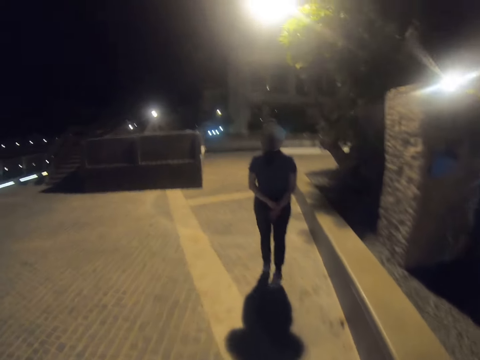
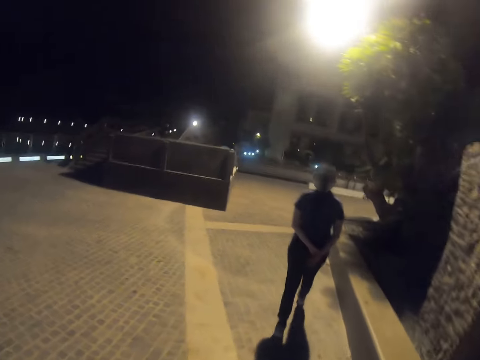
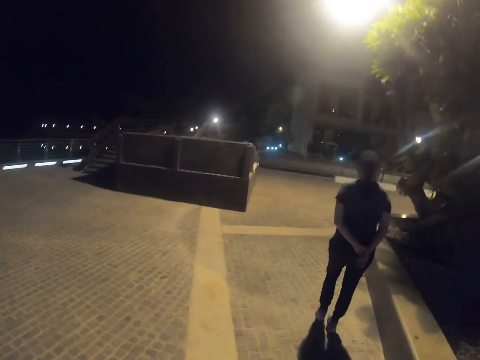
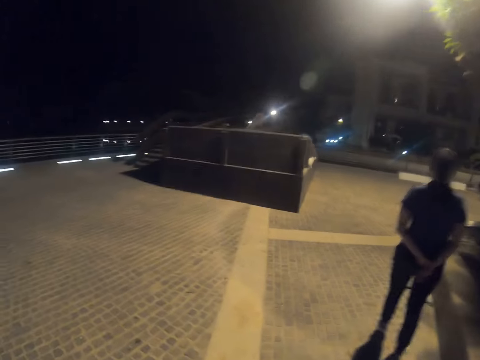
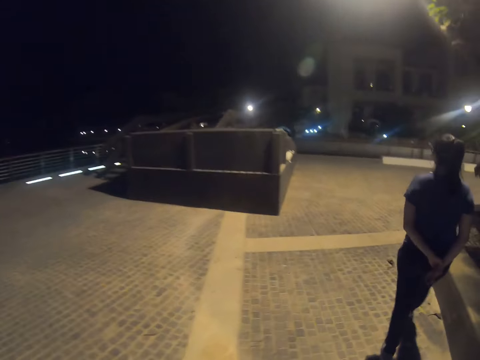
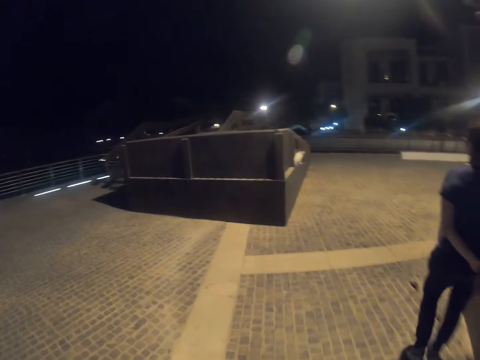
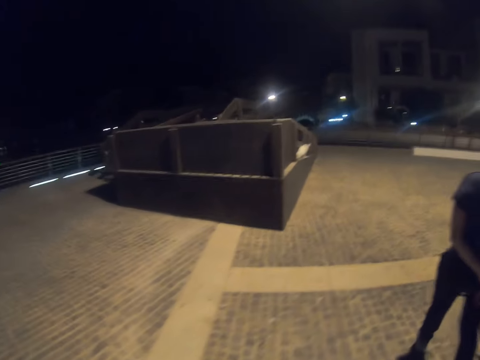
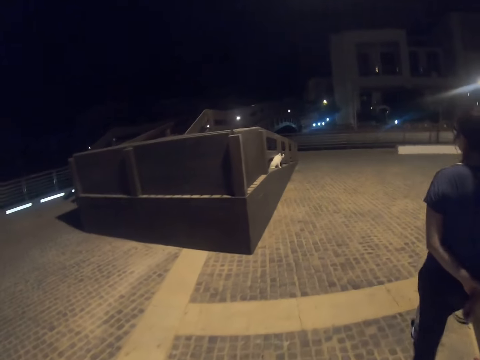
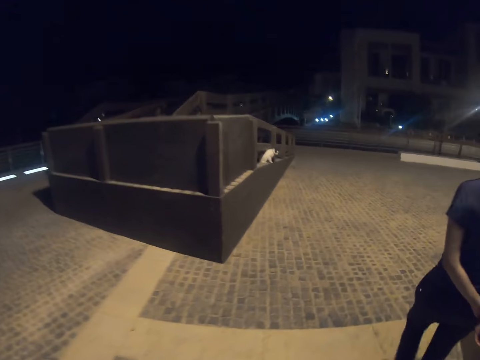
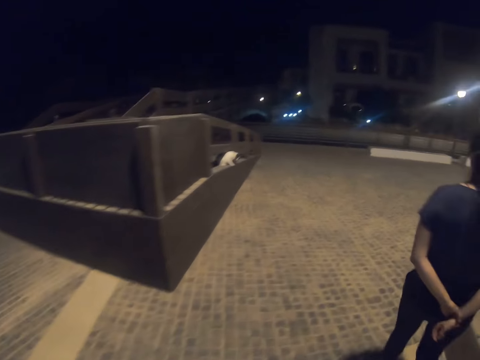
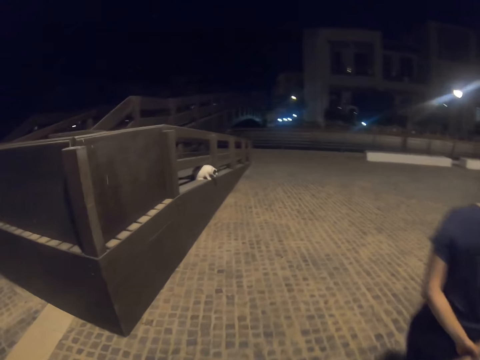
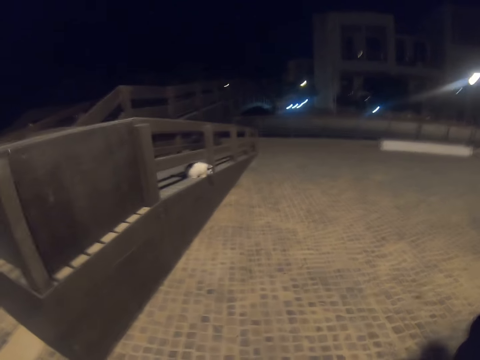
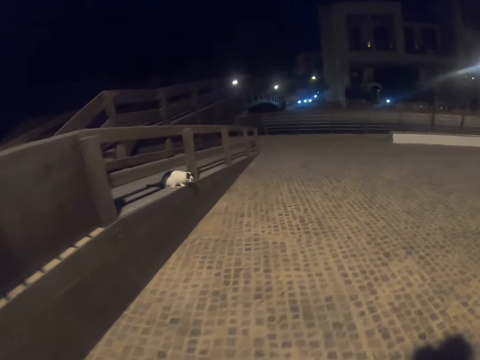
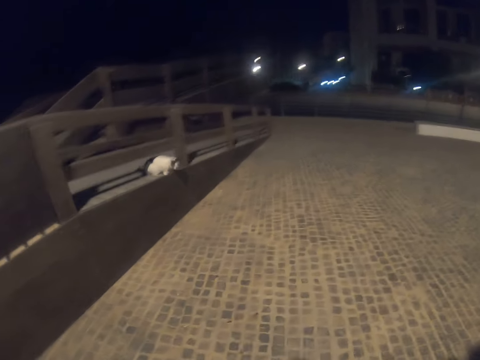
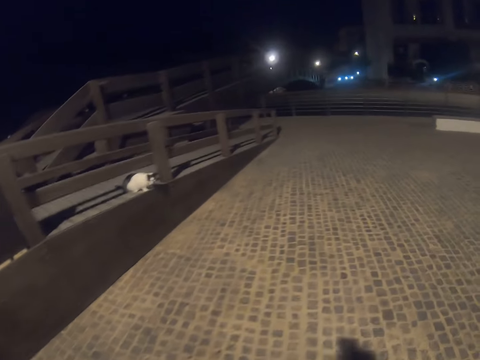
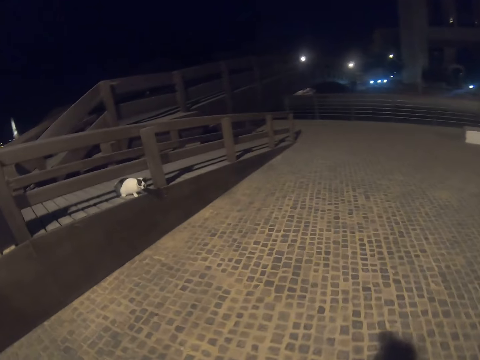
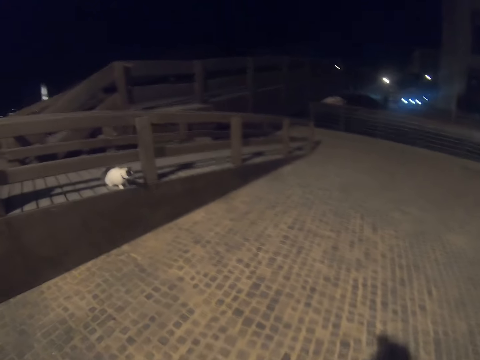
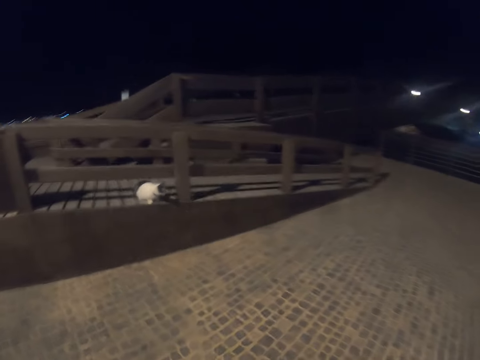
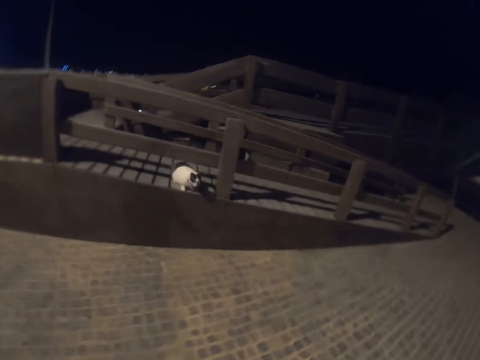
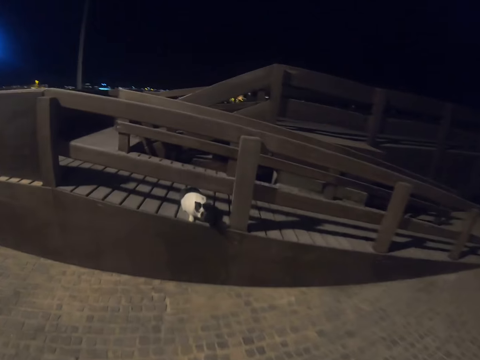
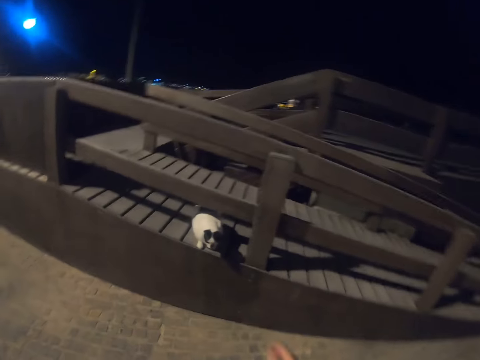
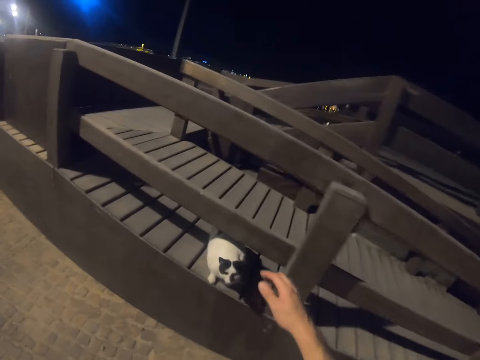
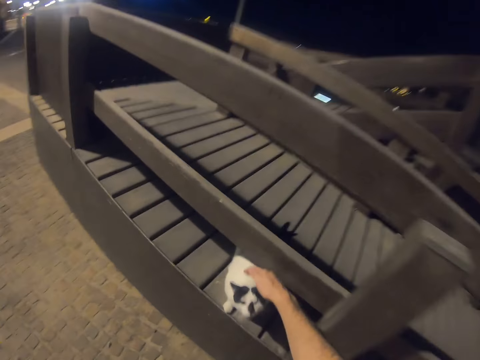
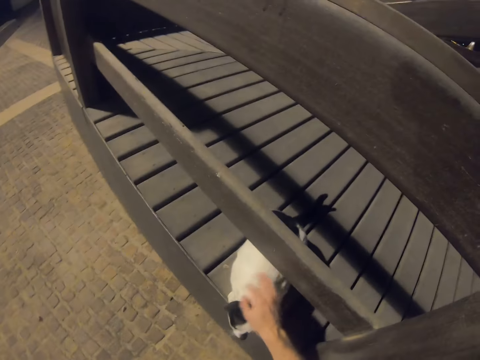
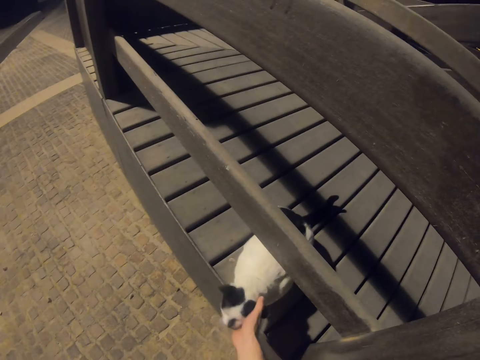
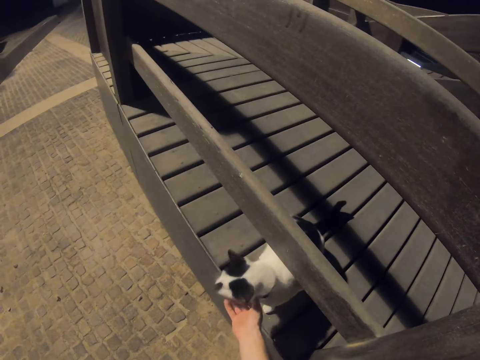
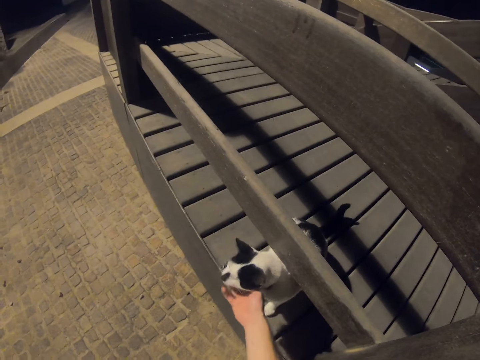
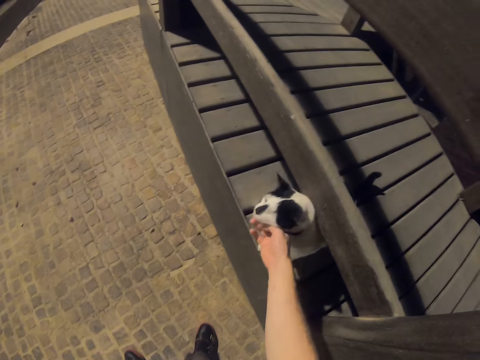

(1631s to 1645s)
The camera wearer looks at a cat. He walks toward the cat. He scratches the cat with his hand. He touches the cat.

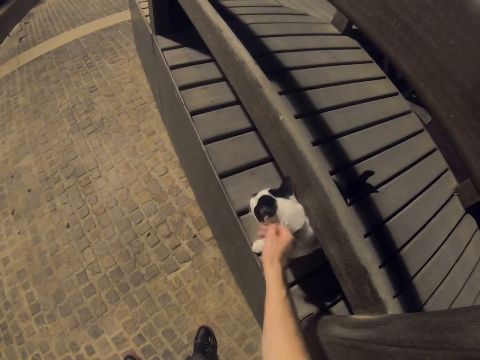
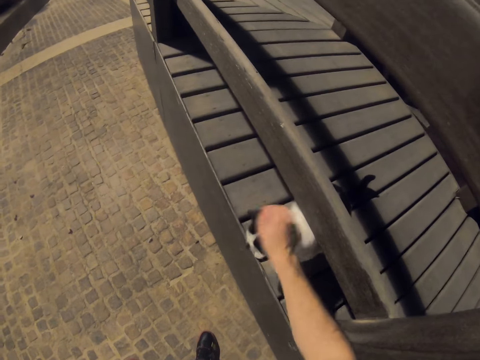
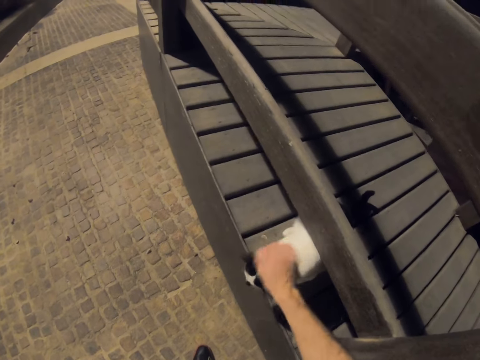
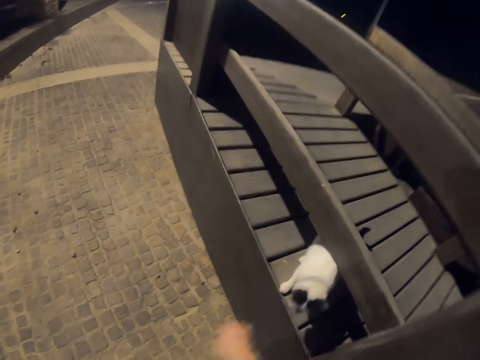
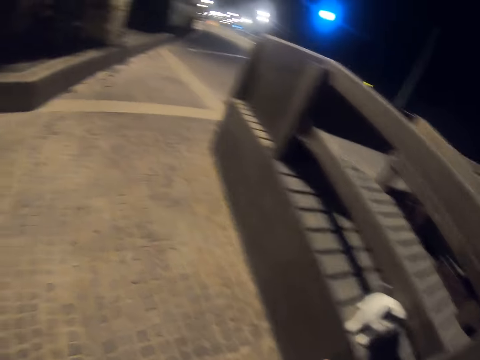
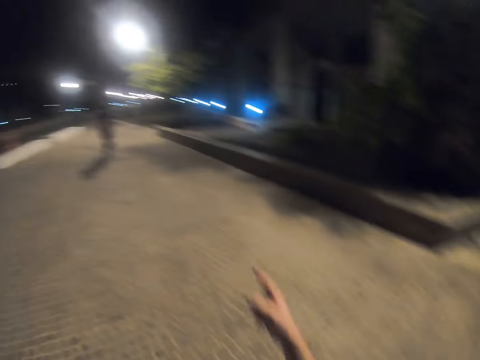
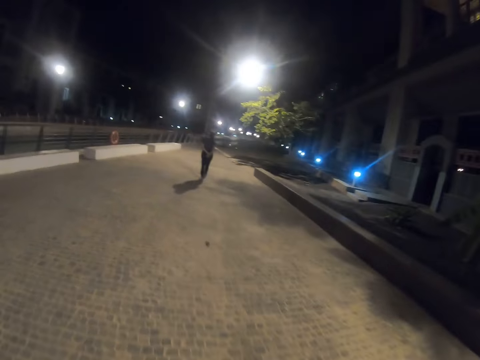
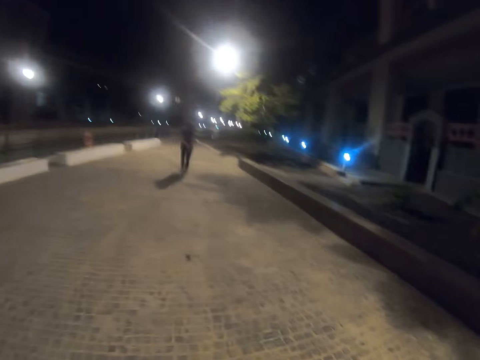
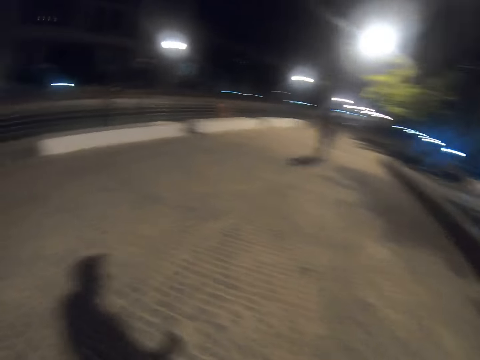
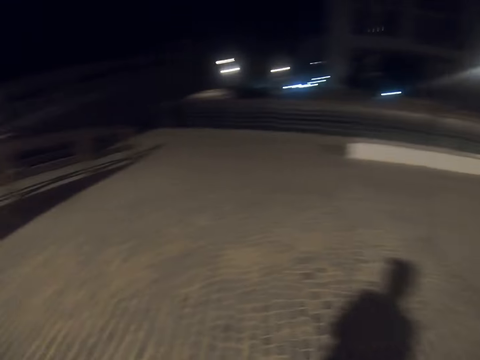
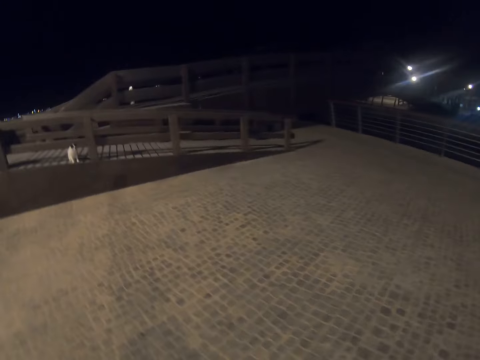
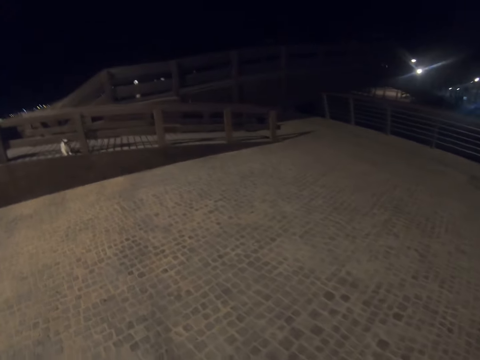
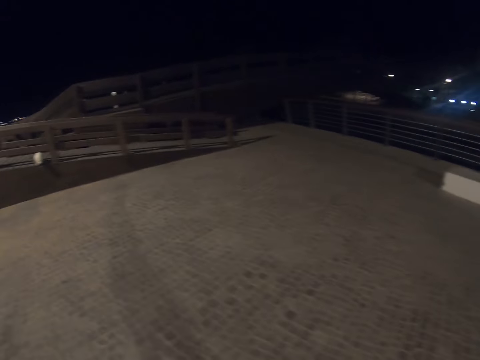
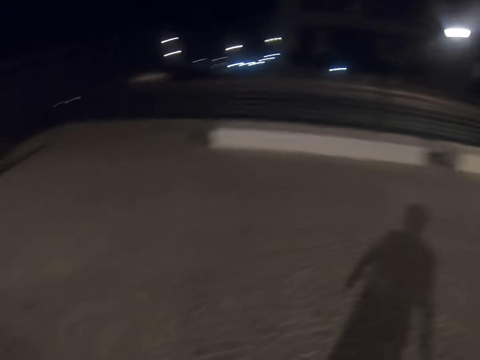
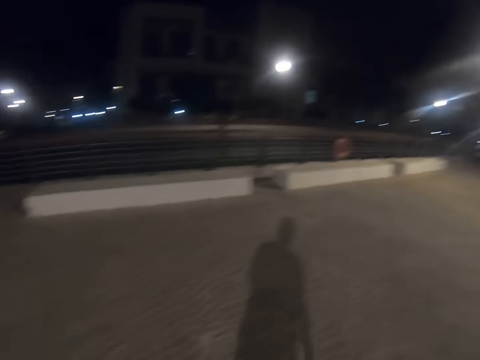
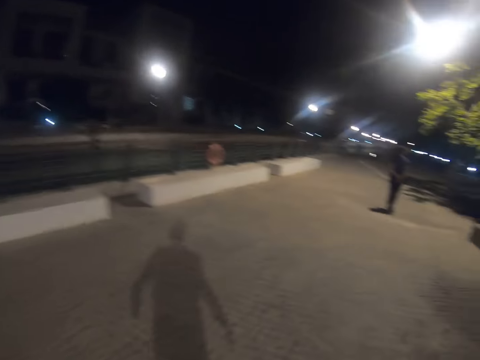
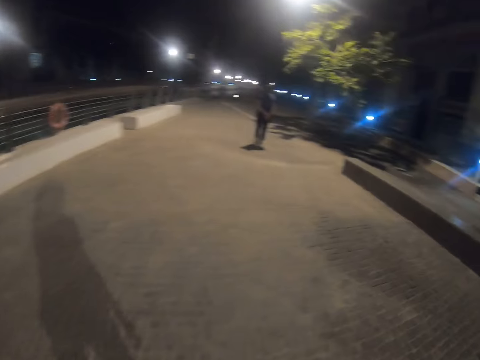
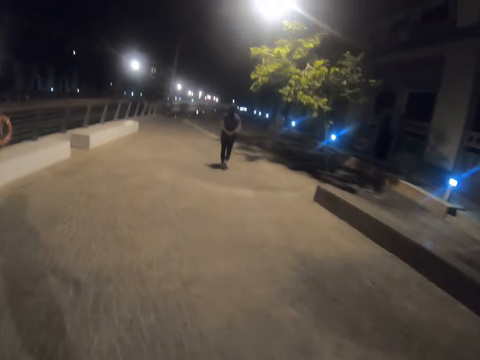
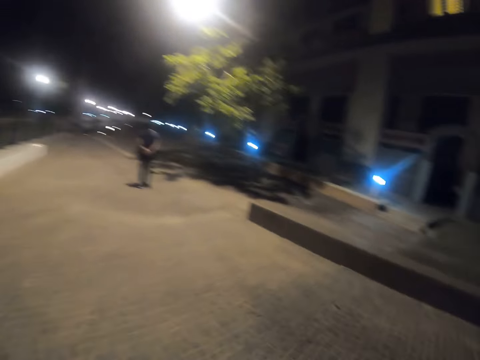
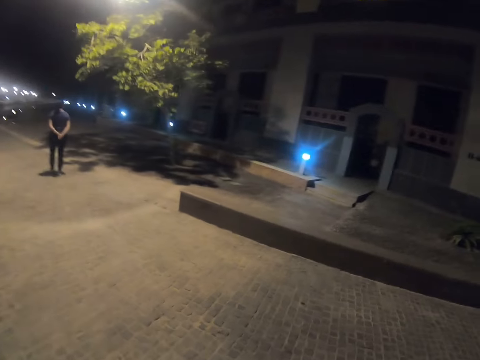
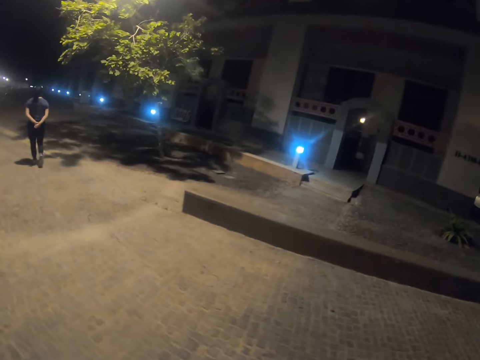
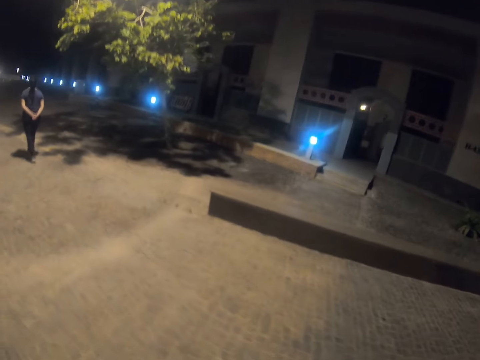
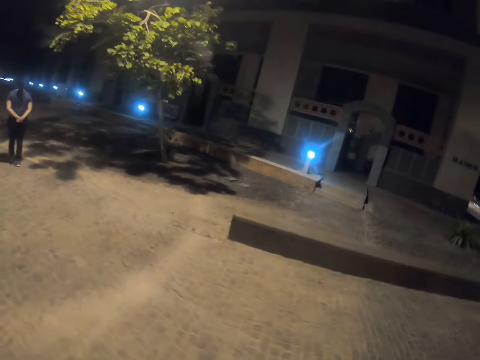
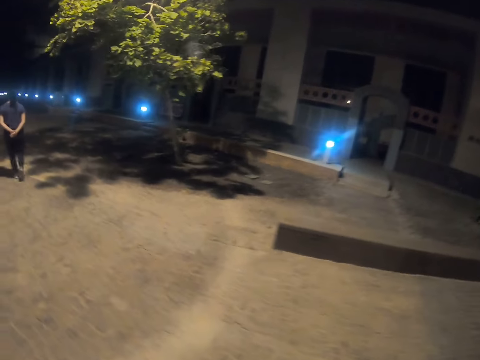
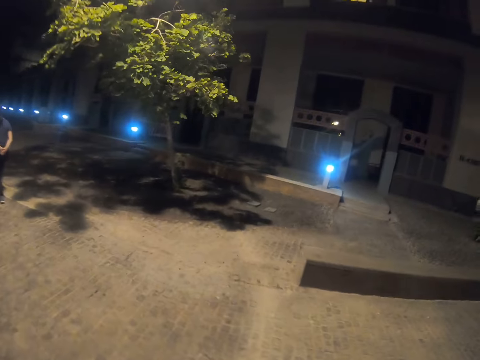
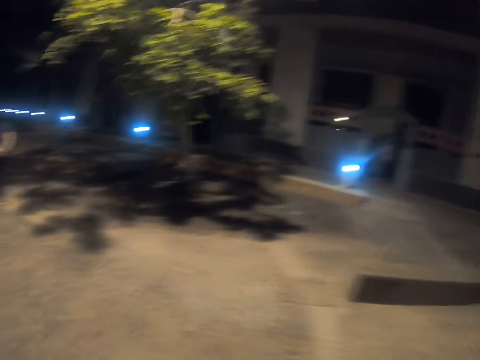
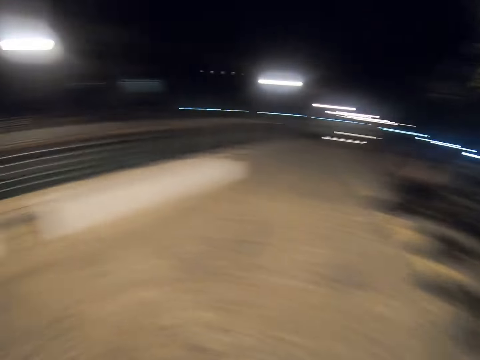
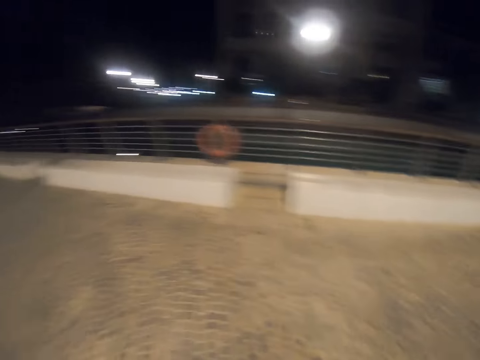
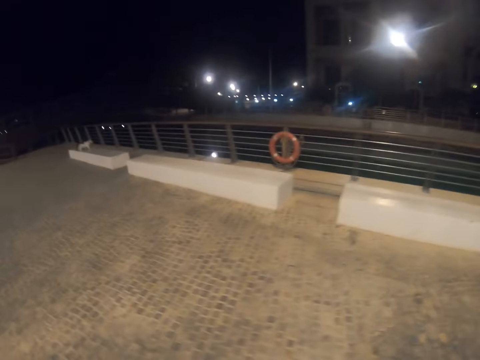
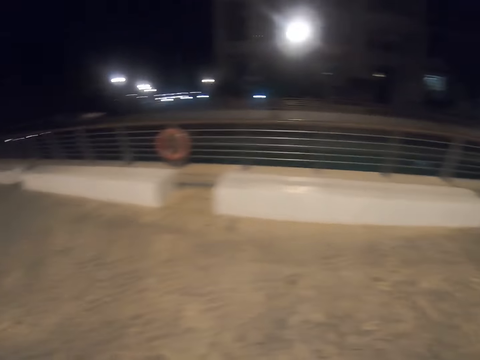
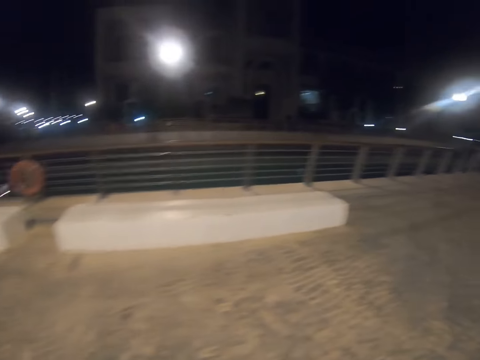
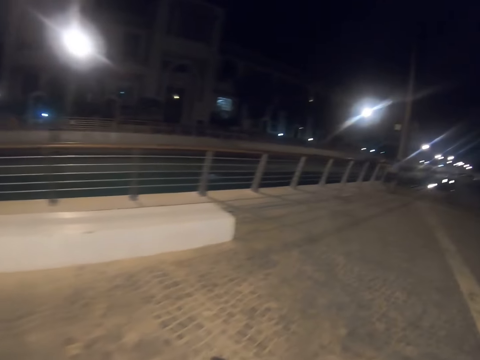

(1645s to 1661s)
The camera wearer pulls his hand off the cat. He walks away from the cat. He gestures his hand. He points at a lady. The lady walks around the town. The camera wearer walks along the road. He looks around the town, turns around and walks around the town.
